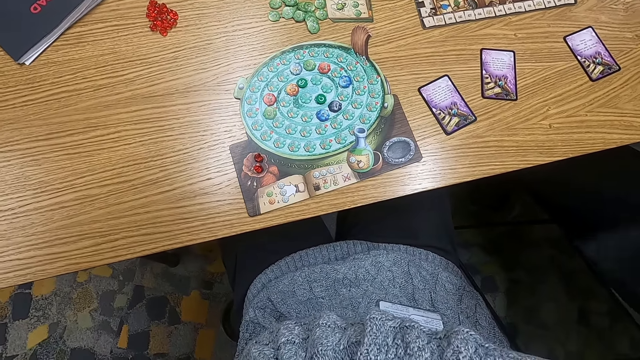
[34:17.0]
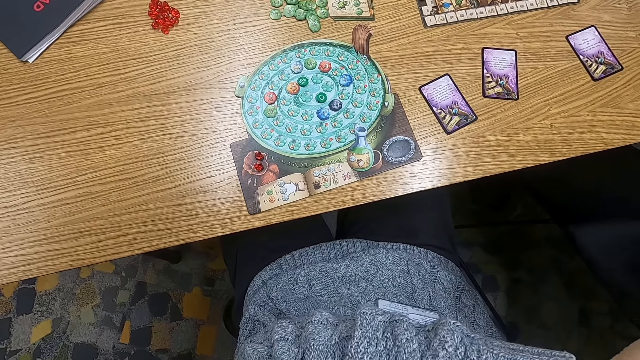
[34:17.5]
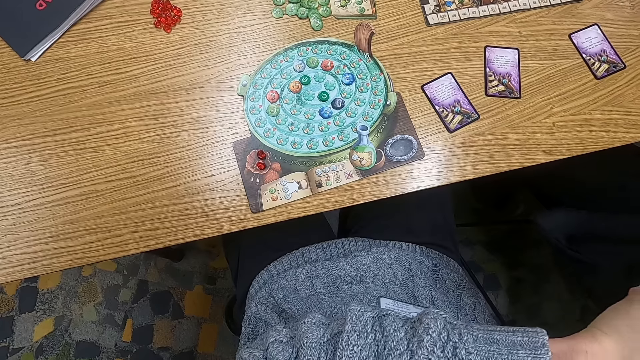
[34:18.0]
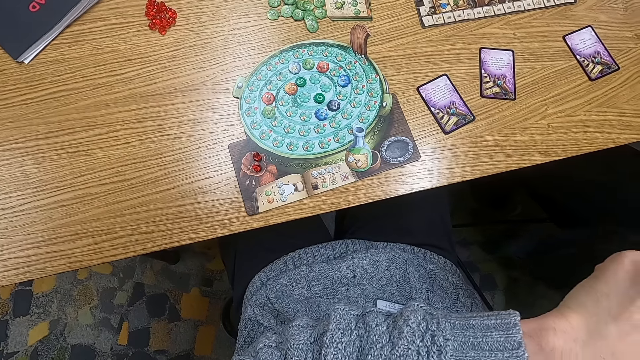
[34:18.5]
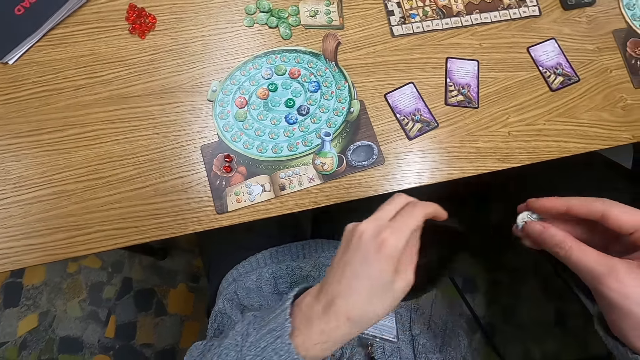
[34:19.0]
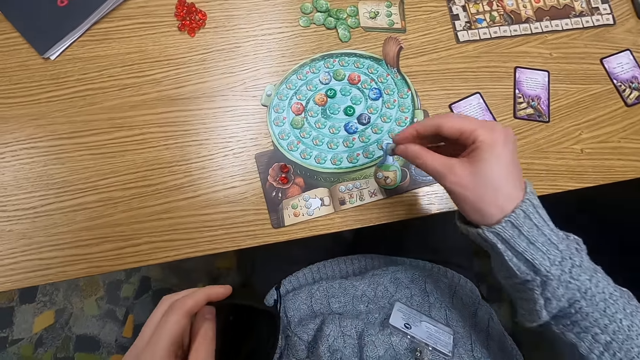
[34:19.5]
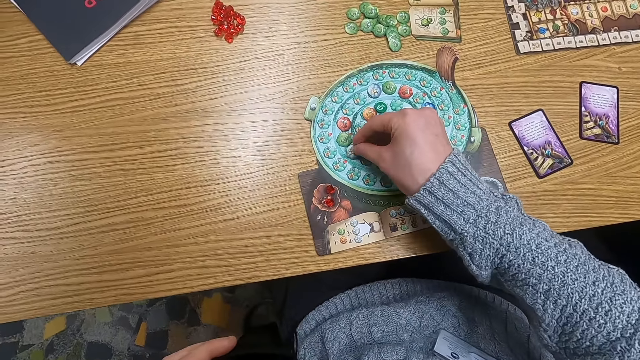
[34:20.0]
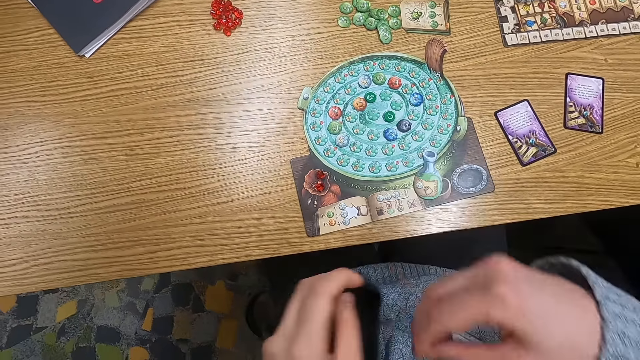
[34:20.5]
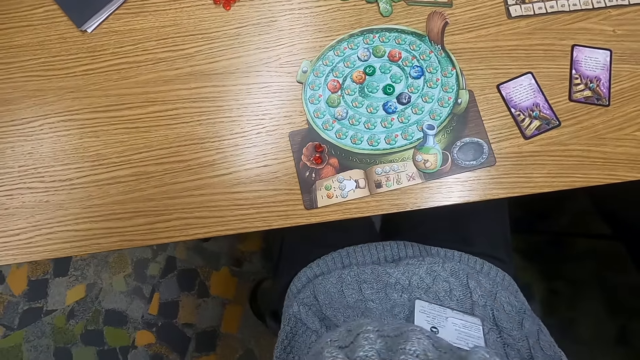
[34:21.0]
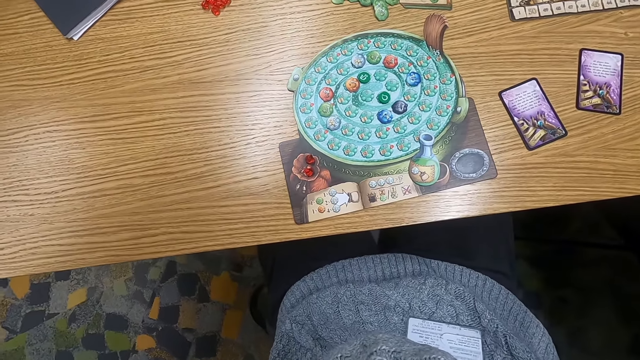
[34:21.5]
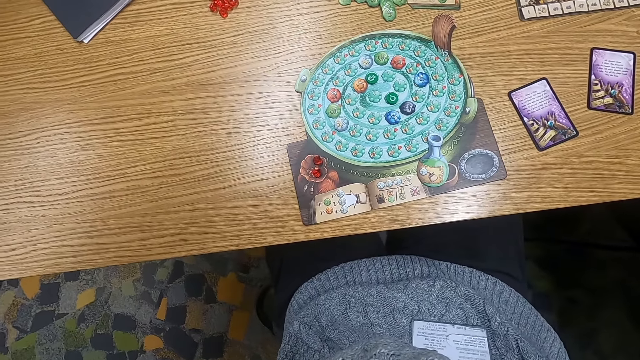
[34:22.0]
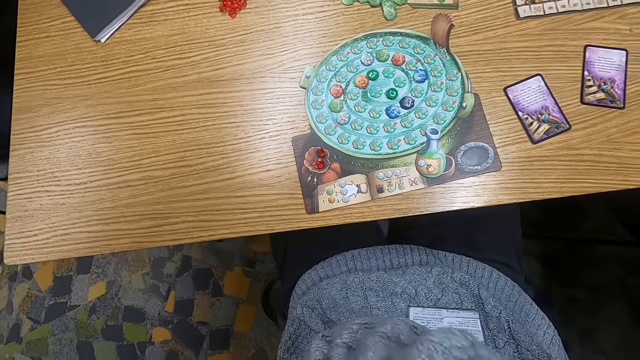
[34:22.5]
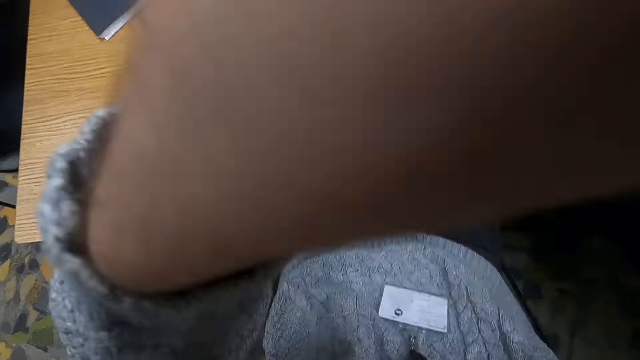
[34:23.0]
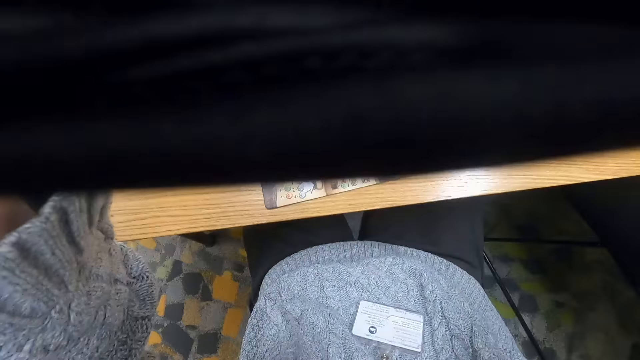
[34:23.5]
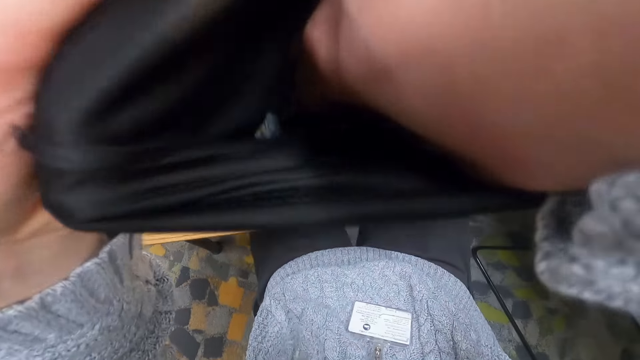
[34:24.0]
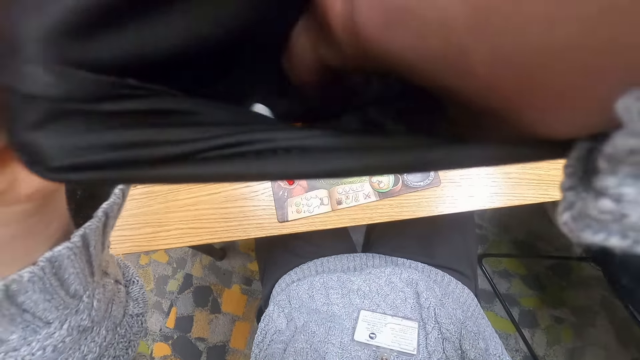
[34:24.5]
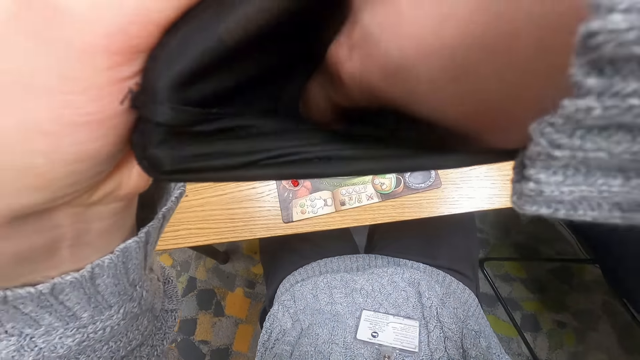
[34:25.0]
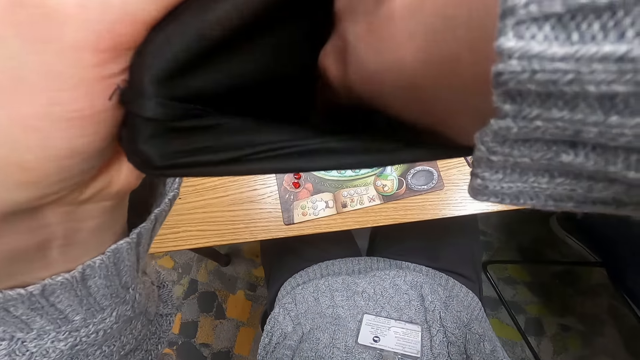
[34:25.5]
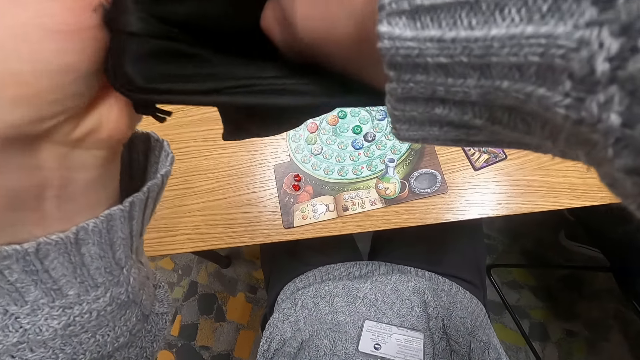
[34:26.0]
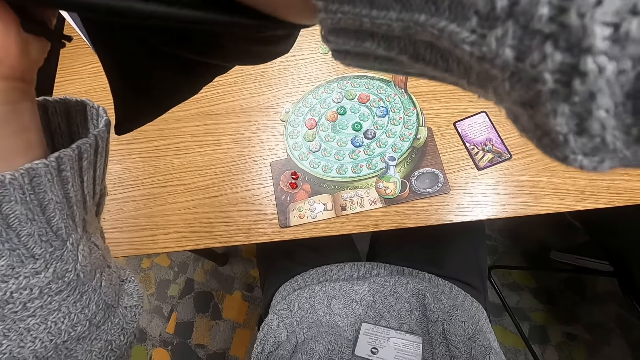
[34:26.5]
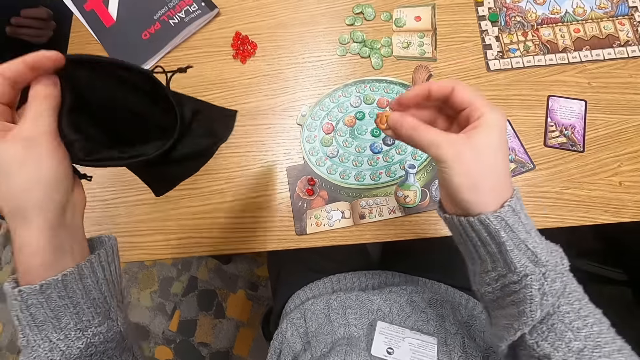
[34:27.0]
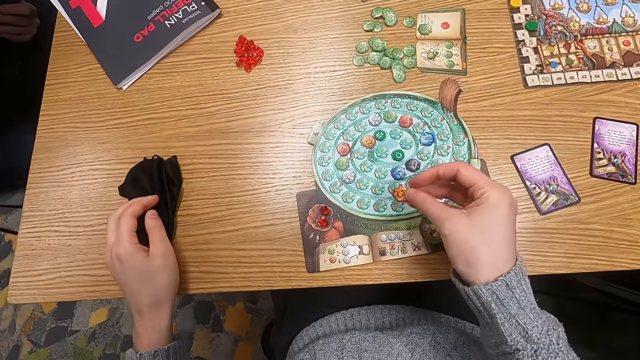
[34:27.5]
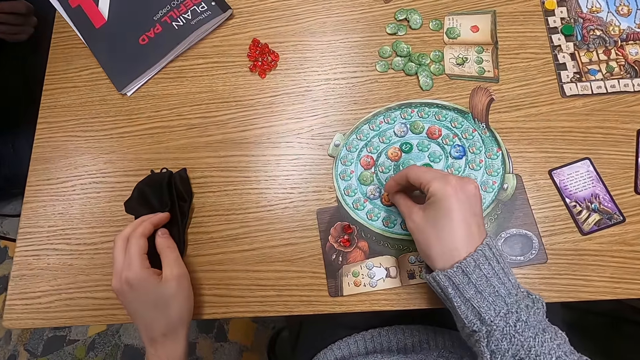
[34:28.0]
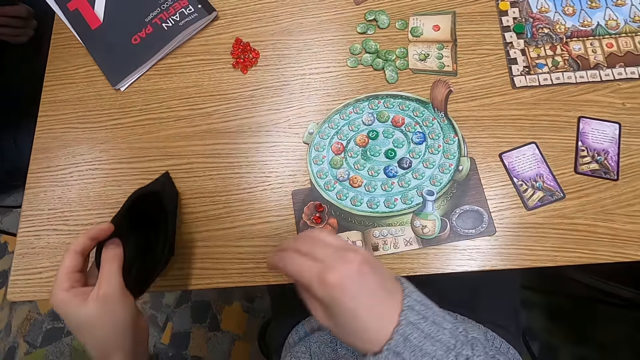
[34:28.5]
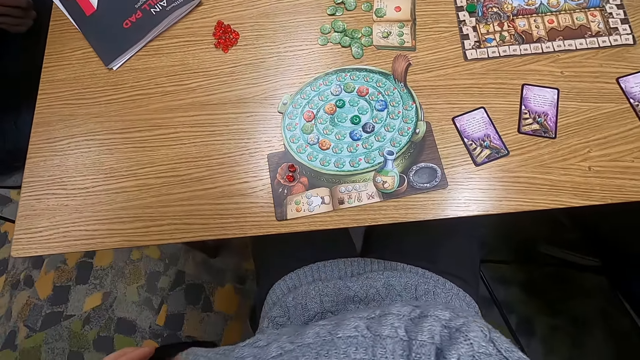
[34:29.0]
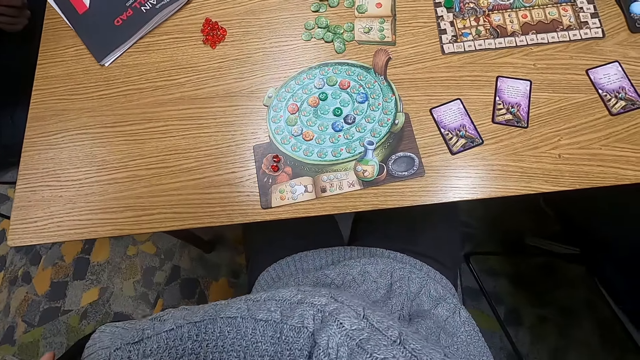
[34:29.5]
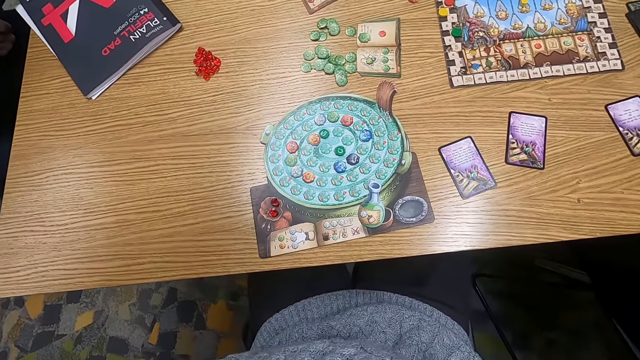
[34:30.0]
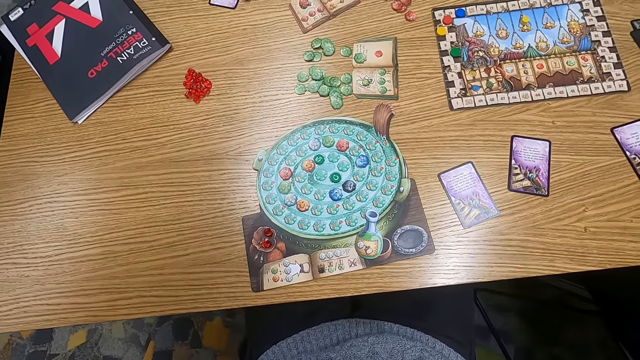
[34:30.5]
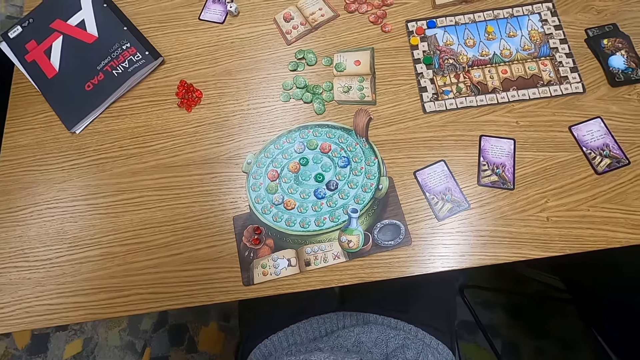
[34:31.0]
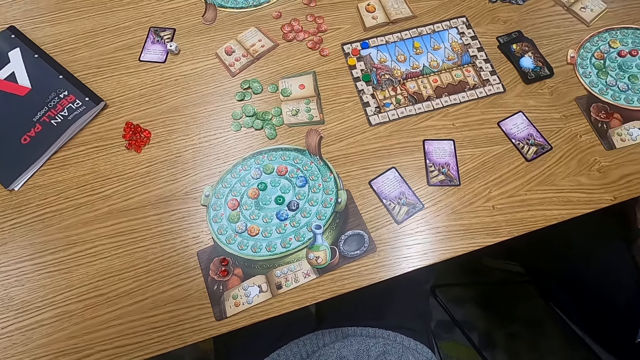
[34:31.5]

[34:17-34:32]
The camera wearer holds a point token. They put a counter on a board. They put a hand in the cloth bag. They turn to the side. They hold the cloth bag. They shake counters in the bag. They pick a counter from the bag. They hold a point token. They put the counter on the board. They put a hand in the cloth bag. They turn to the side.

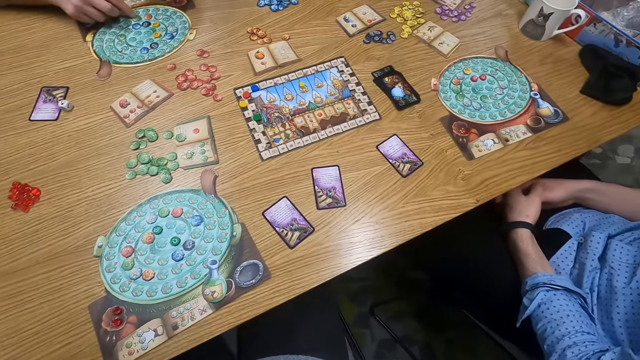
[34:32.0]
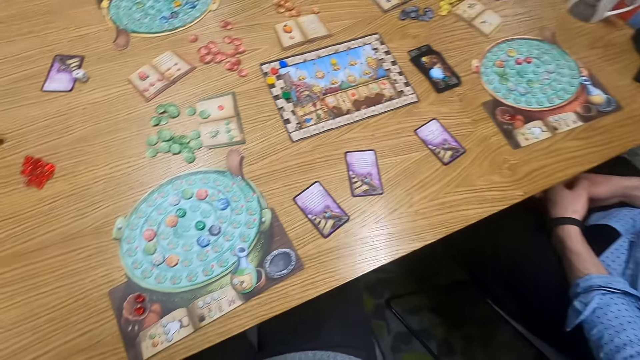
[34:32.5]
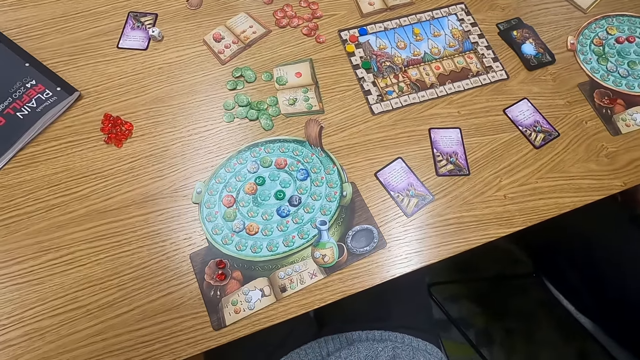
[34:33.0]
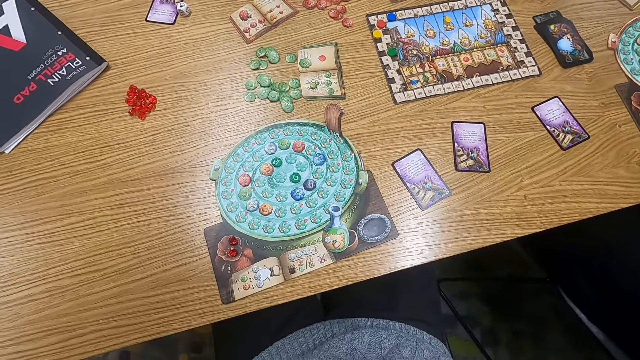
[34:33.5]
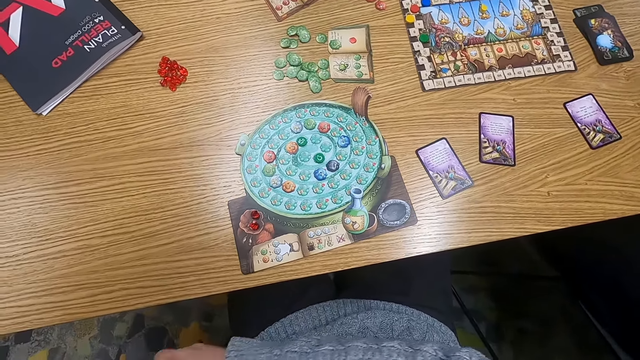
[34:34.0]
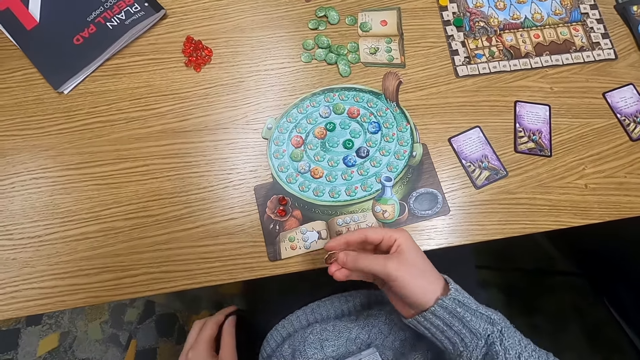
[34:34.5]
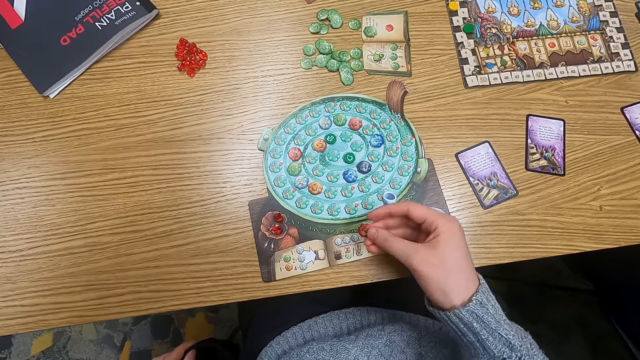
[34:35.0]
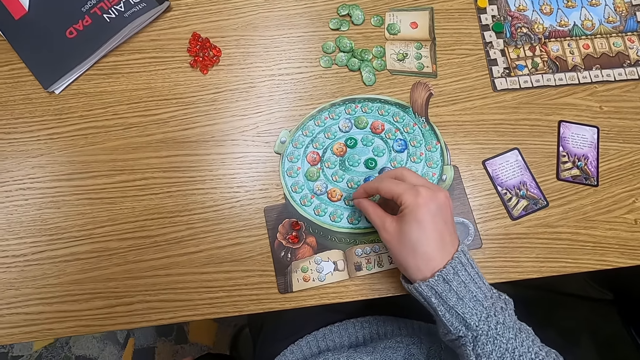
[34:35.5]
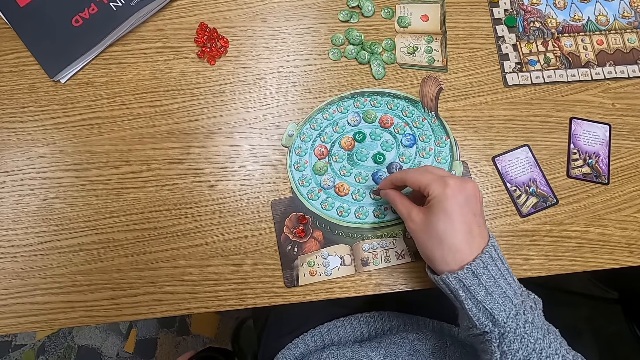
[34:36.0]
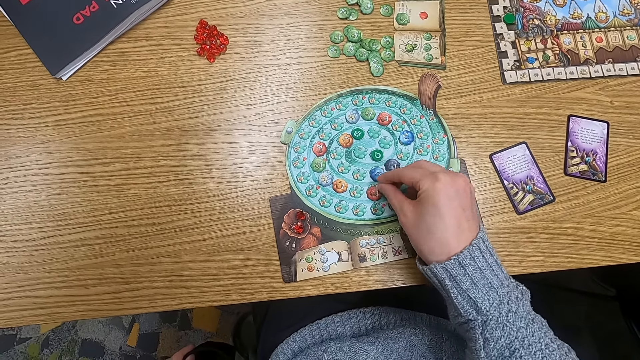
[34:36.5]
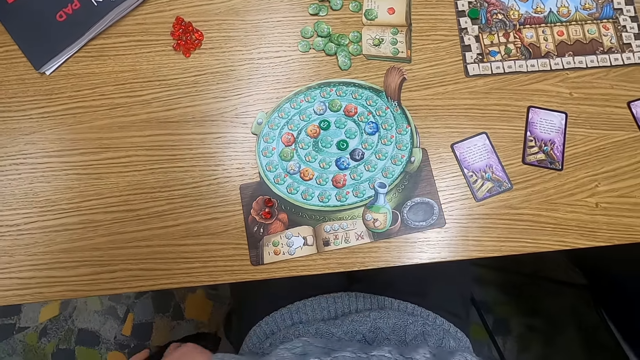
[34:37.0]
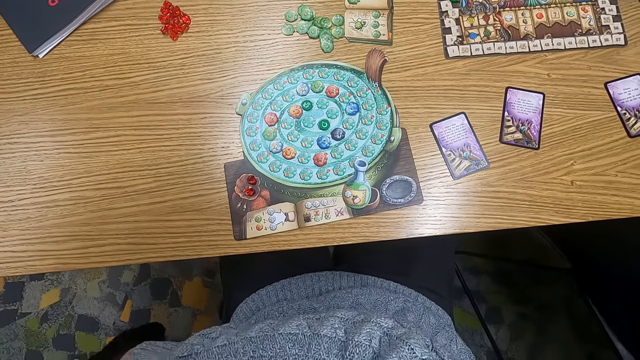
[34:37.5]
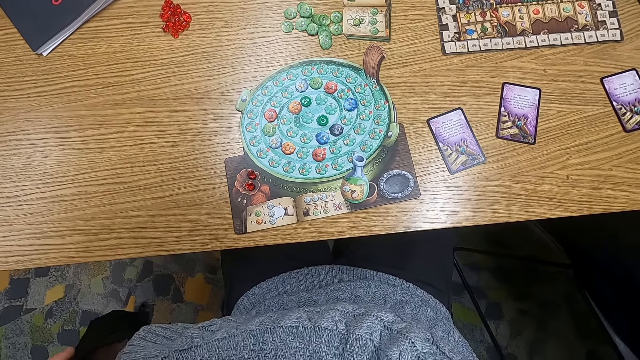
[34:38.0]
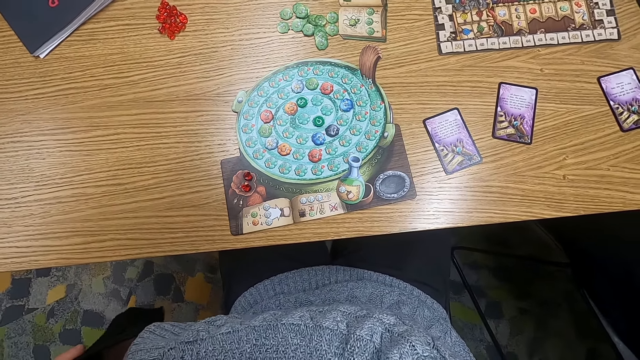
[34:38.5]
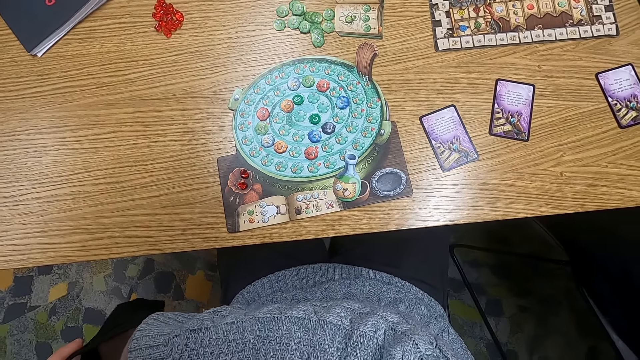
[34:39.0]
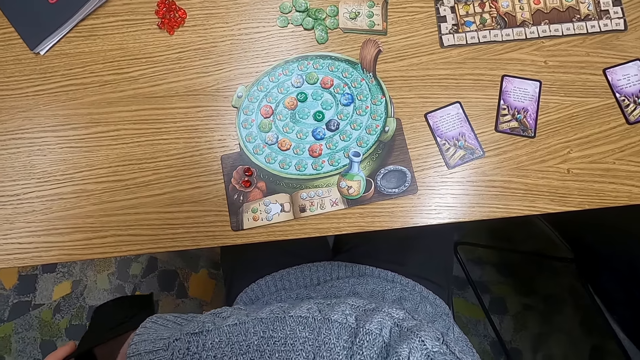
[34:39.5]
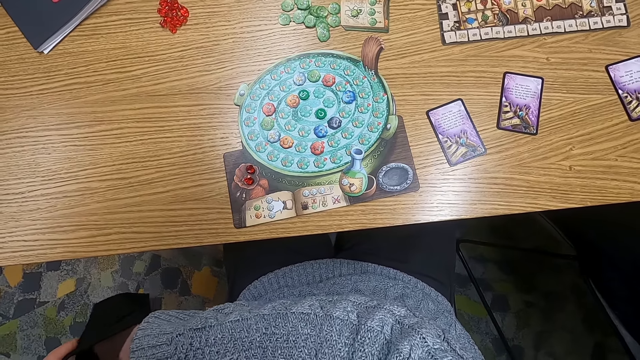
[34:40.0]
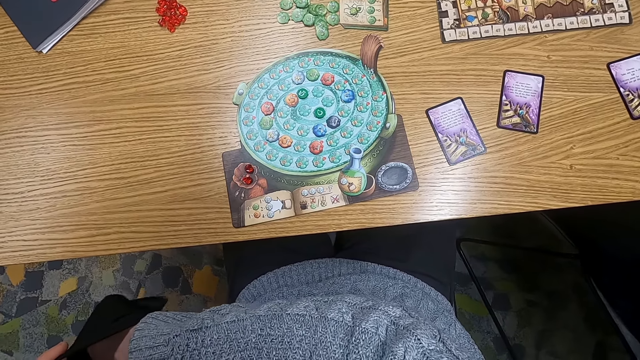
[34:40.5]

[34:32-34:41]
The camera wearer holds a point token. They put a counter on a board. They turn to the side. They insert a hand in a bag.
